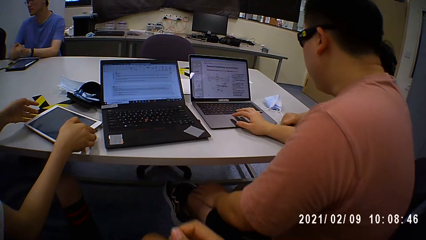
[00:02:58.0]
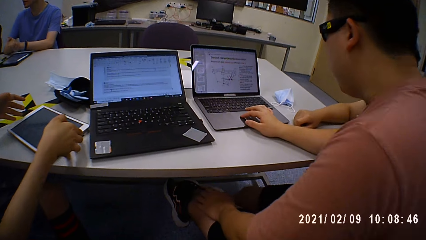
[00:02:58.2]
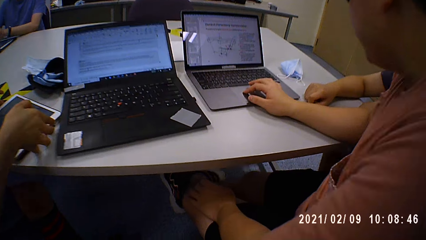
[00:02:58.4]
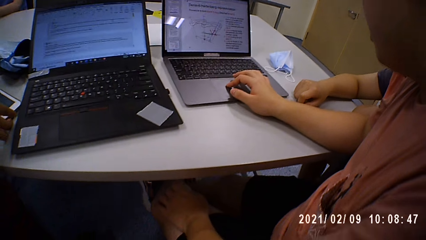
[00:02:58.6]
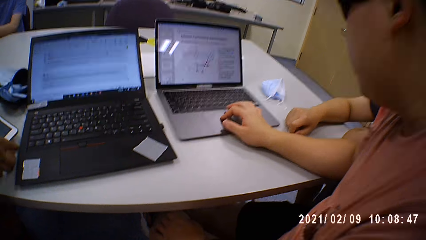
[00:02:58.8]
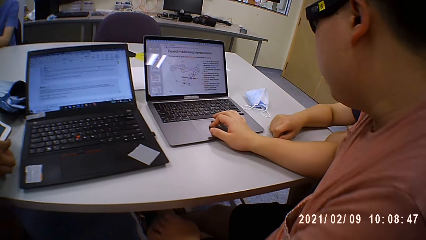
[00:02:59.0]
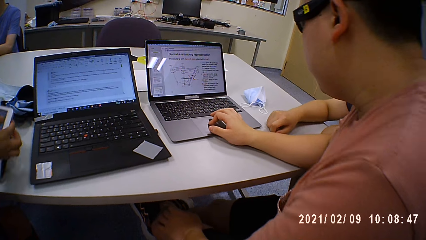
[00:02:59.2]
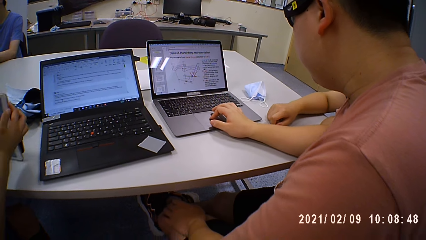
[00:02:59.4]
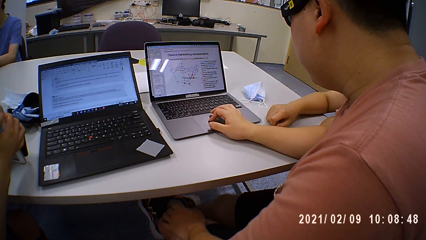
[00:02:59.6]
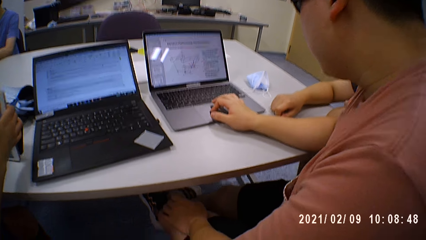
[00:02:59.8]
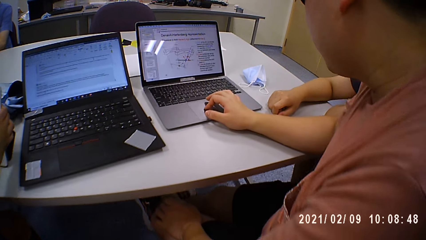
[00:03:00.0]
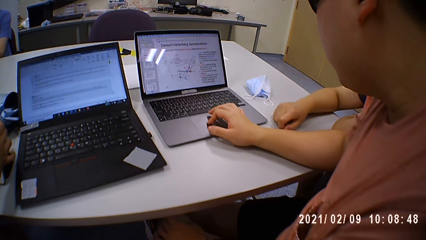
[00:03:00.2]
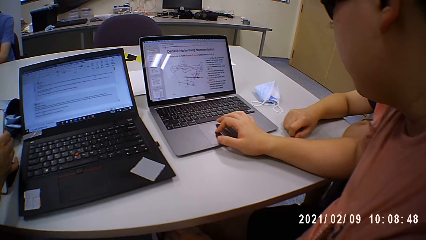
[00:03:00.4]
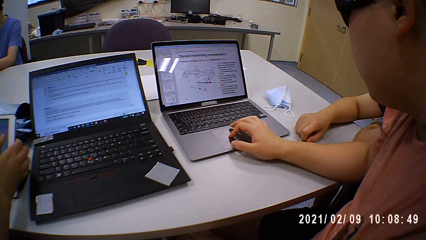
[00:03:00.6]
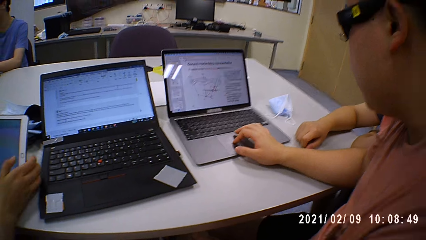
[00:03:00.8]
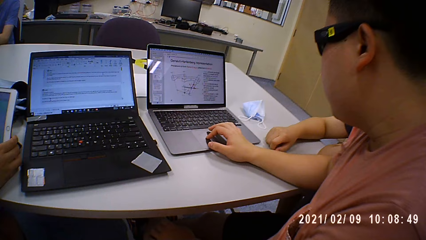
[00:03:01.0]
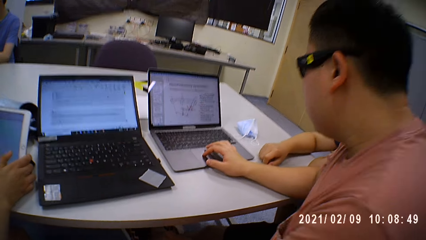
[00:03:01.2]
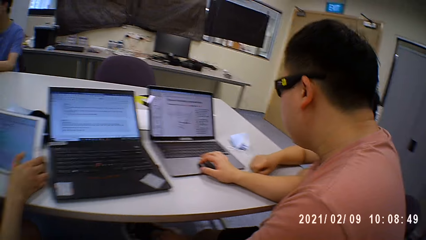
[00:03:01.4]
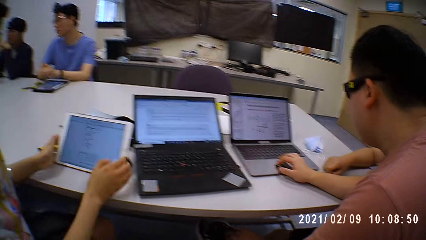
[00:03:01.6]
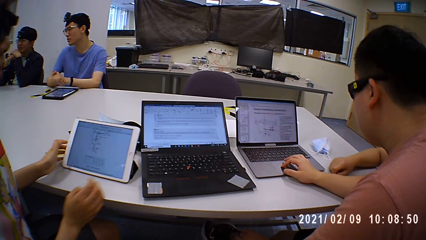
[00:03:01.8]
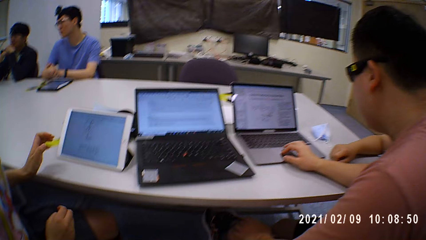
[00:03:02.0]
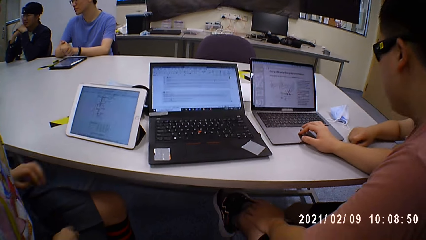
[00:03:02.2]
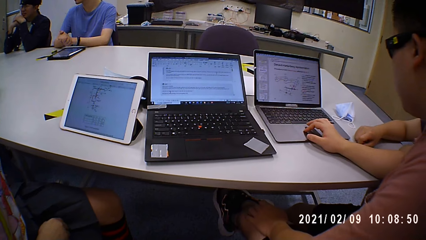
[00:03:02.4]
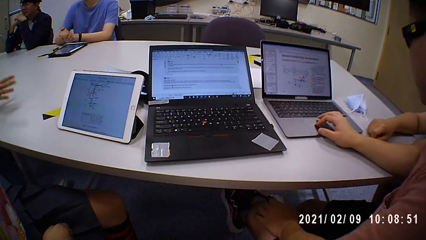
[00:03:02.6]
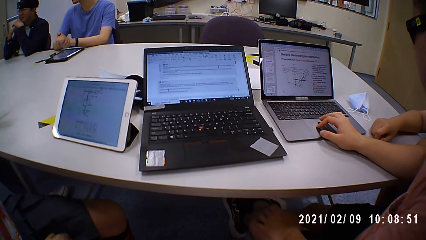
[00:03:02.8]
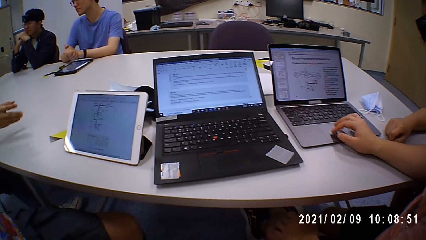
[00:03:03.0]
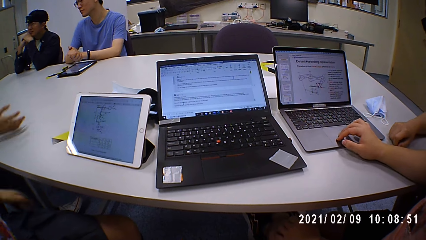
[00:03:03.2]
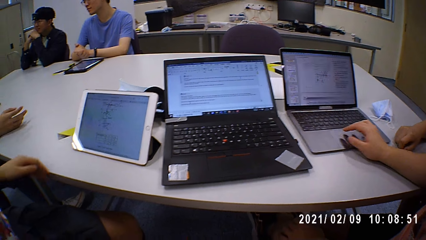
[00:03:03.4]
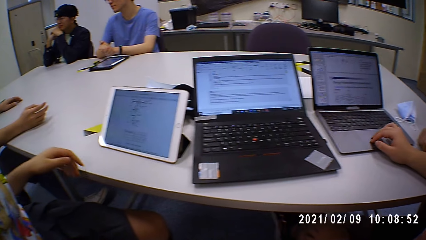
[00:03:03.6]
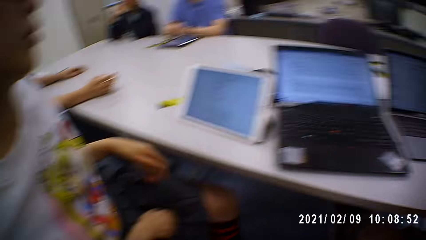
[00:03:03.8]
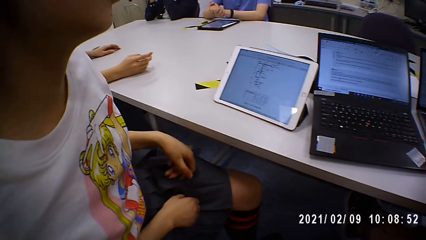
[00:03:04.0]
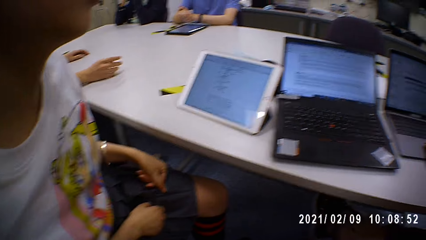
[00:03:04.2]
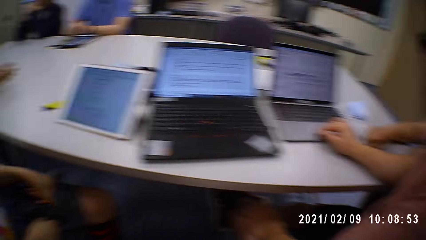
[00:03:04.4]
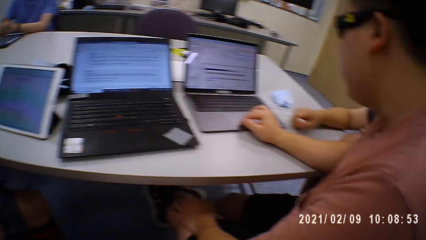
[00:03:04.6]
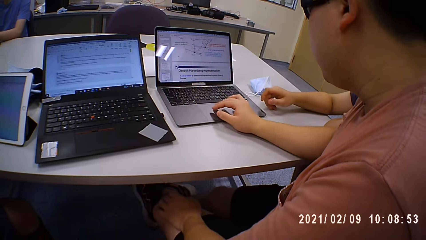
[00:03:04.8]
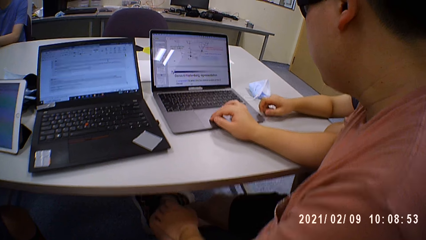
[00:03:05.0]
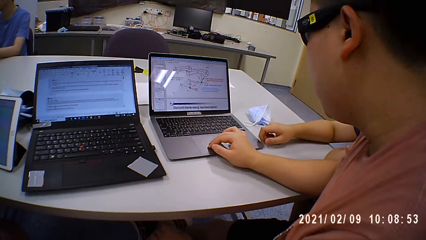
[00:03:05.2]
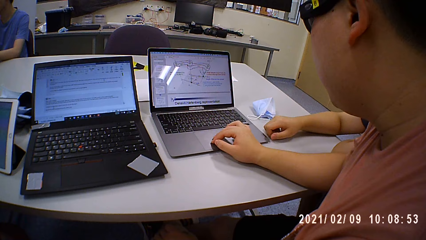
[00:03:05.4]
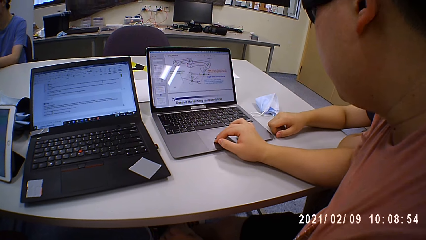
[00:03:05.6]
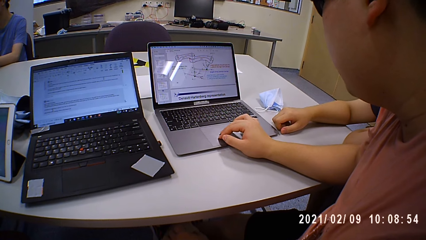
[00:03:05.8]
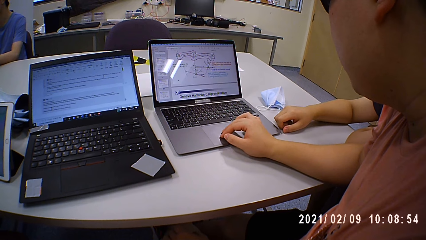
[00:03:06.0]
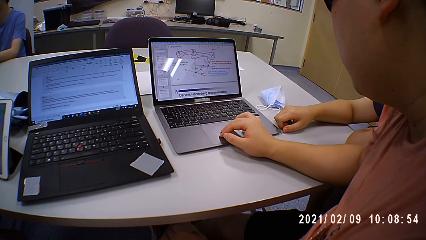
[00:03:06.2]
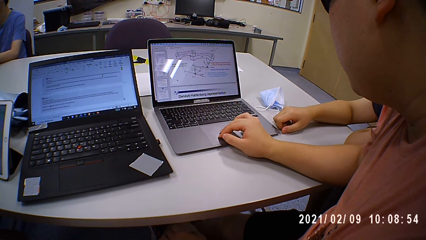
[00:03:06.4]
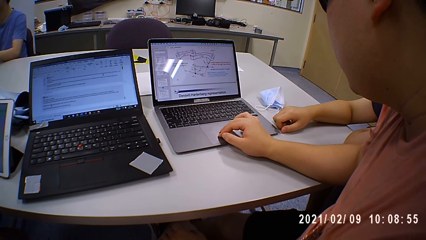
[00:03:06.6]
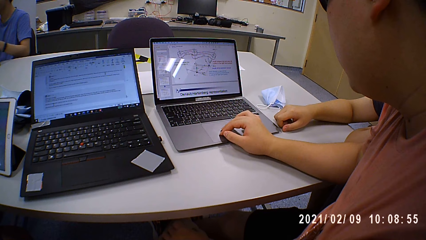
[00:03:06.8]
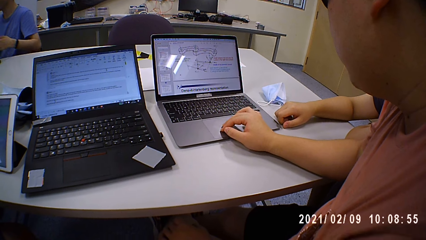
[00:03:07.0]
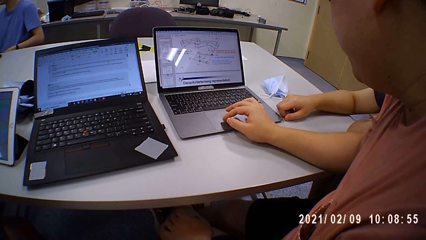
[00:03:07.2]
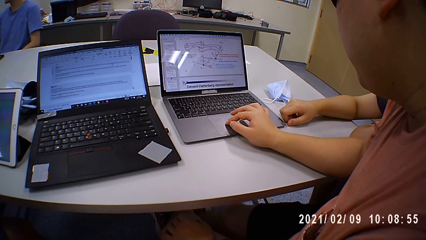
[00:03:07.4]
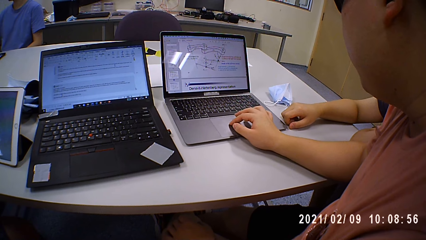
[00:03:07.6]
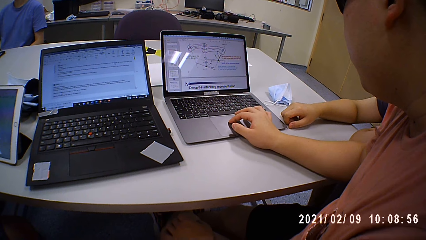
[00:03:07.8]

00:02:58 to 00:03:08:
A person takes her iPad. The person puts the iPad on a stand on the table.

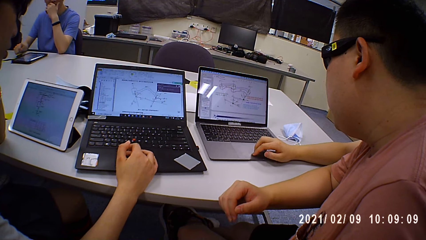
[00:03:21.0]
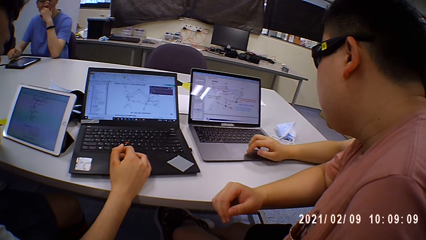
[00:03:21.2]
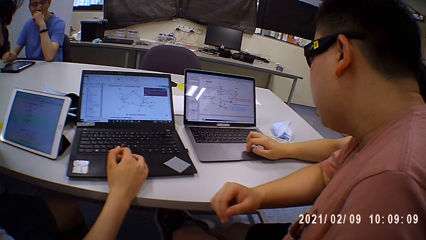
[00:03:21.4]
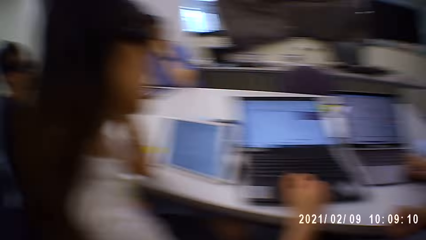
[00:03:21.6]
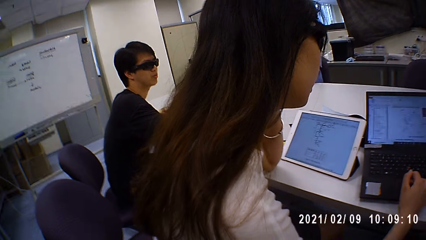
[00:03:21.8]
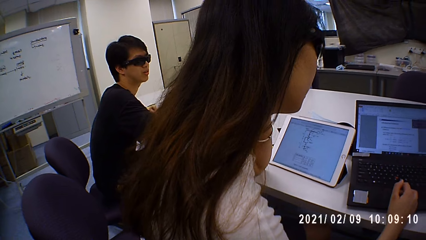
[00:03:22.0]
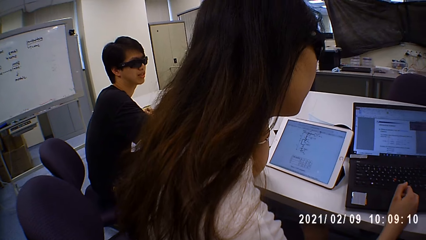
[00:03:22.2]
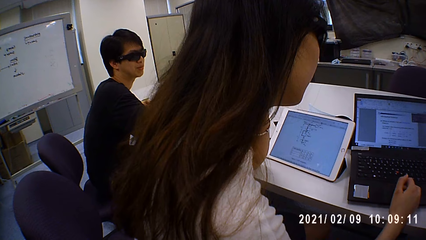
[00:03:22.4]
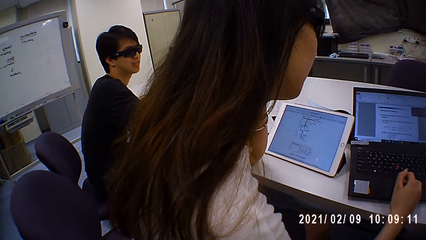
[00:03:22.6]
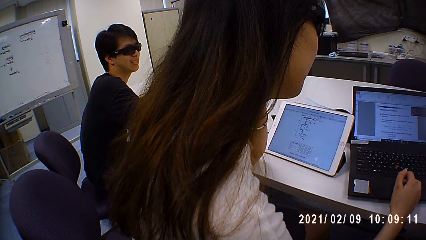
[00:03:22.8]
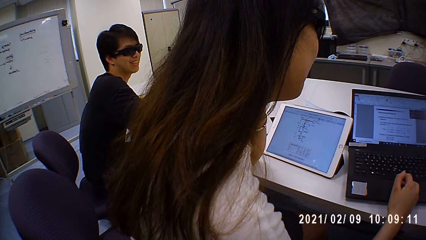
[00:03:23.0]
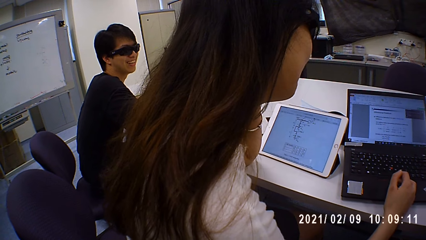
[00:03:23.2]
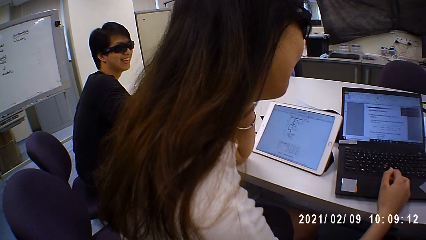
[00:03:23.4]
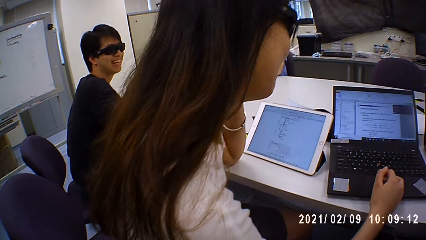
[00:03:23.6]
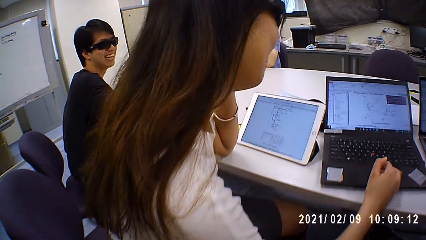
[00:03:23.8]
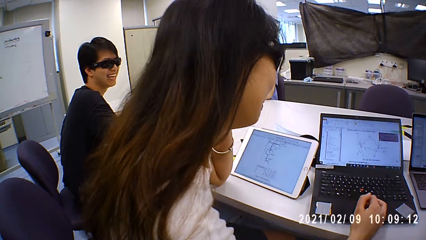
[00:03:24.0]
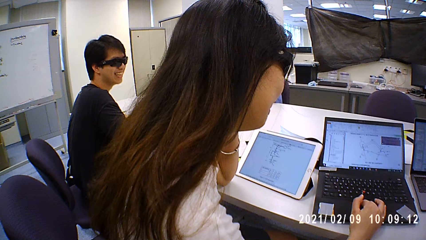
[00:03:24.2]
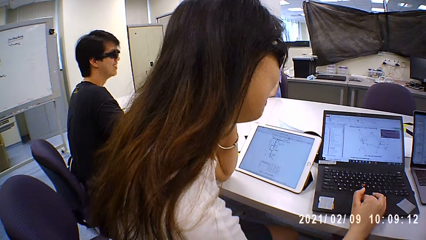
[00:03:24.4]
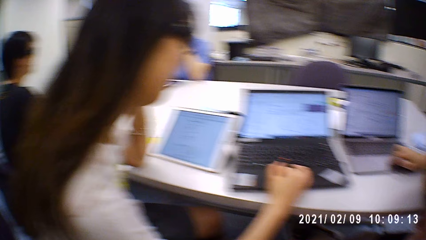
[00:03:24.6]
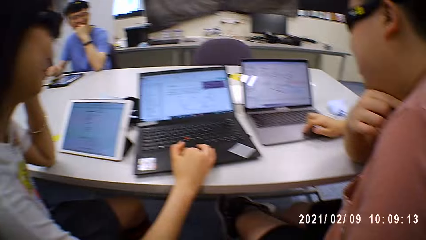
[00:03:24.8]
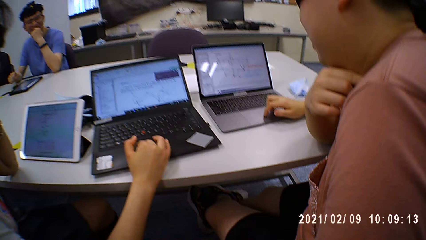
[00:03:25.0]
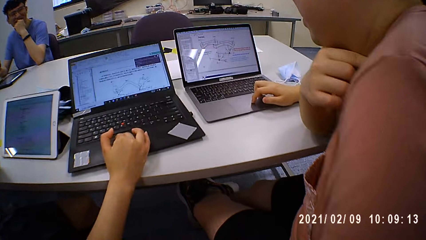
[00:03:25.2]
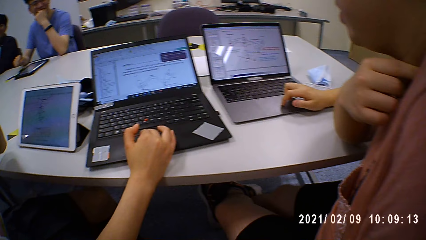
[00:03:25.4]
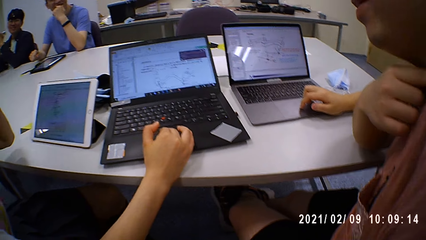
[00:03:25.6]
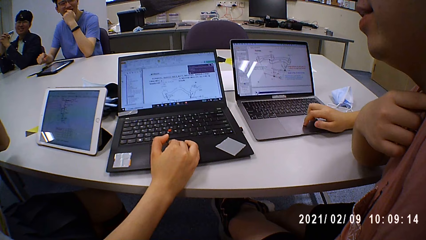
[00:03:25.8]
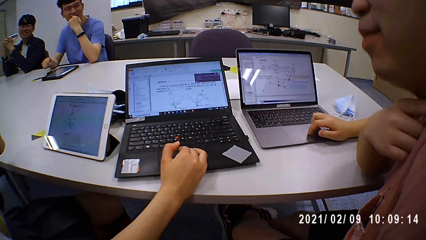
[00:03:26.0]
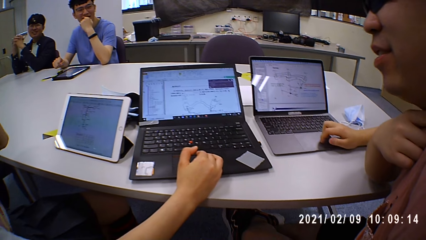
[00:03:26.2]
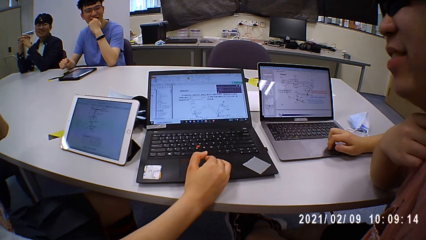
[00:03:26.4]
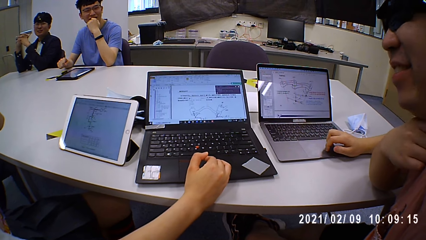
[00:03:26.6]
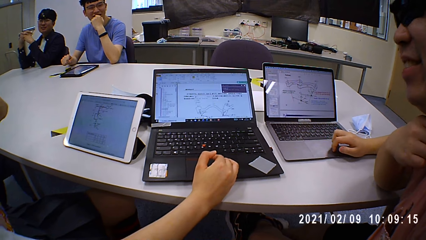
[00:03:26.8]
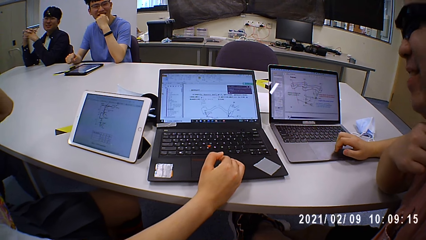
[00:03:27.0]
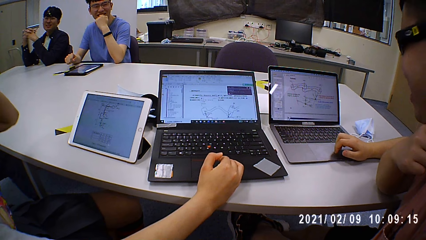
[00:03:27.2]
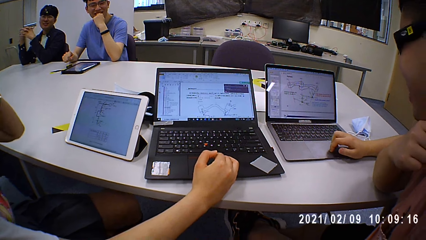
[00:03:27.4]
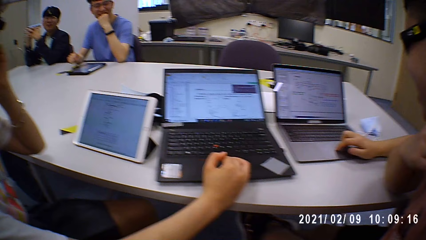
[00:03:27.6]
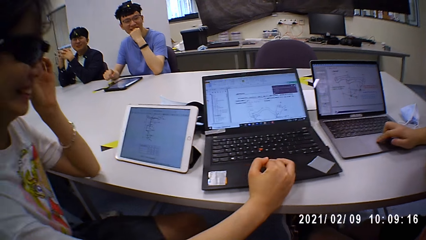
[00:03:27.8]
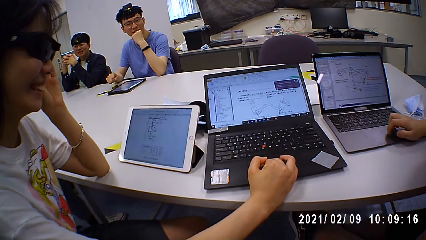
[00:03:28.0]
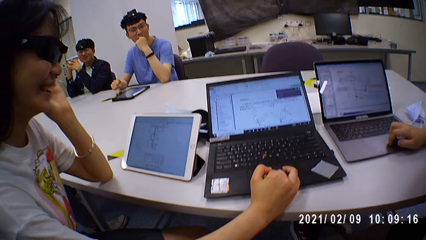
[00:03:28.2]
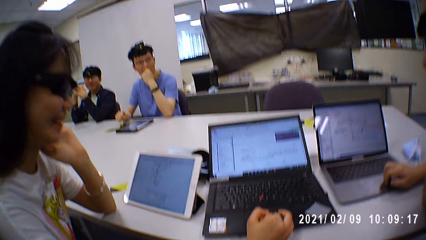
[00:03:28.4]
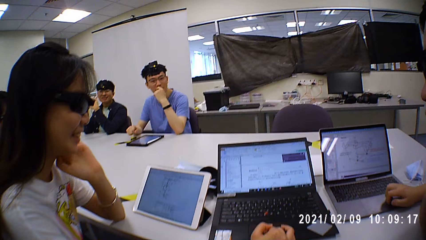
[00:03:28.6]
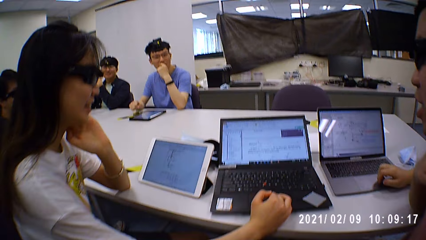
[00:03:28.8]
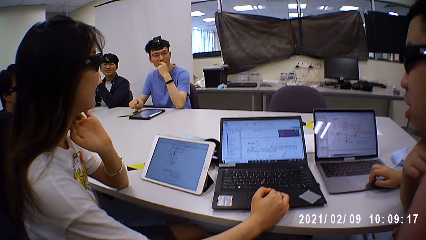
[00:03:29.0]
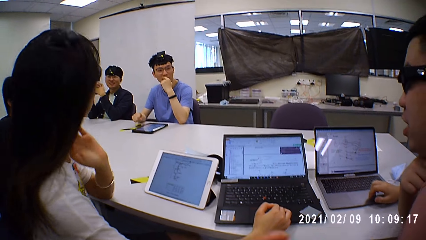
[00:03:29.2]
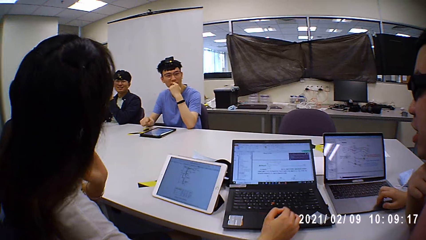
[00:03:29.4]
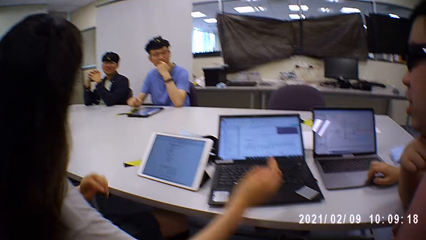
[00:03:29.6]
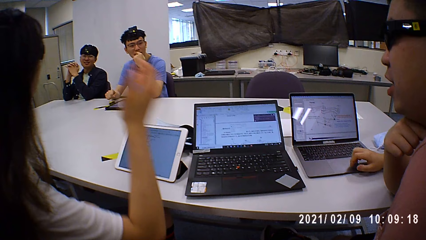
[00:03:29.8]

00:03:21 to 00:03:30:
A person sits near another person.
